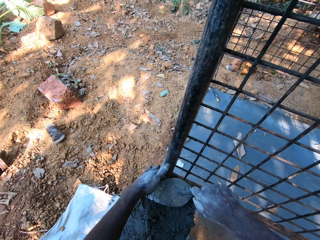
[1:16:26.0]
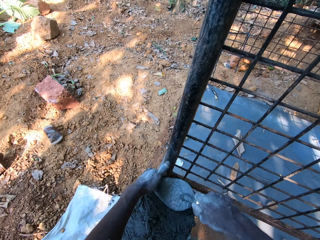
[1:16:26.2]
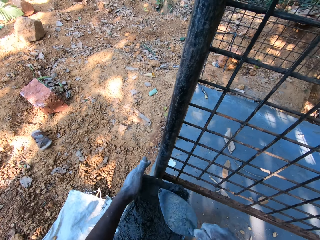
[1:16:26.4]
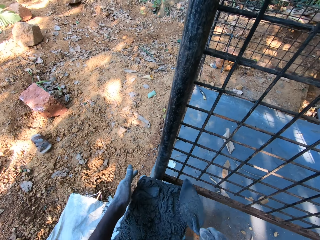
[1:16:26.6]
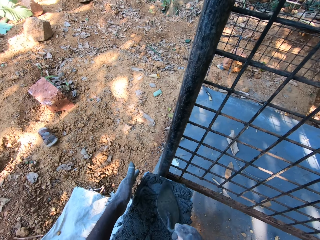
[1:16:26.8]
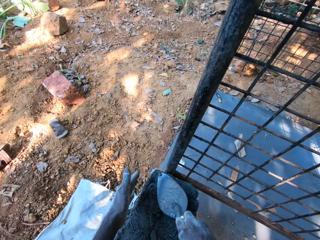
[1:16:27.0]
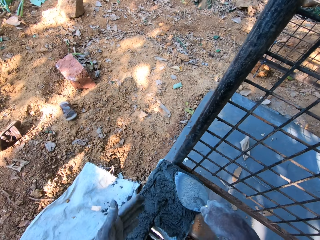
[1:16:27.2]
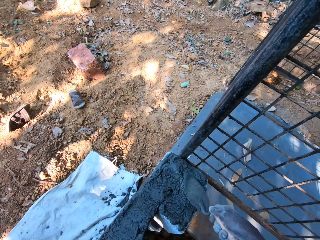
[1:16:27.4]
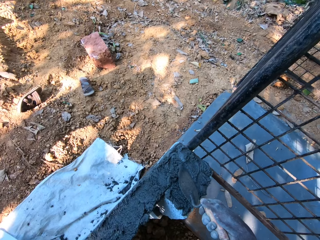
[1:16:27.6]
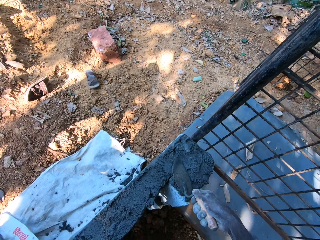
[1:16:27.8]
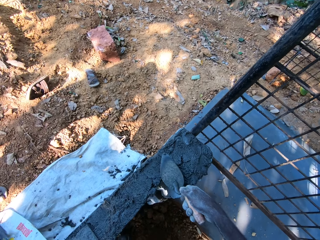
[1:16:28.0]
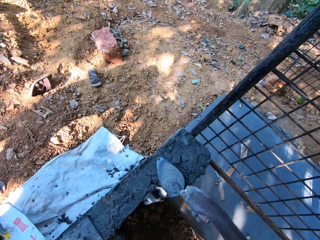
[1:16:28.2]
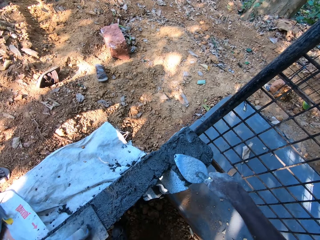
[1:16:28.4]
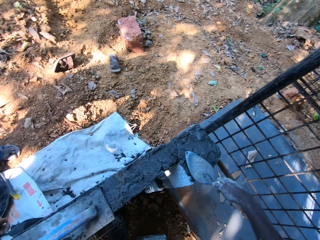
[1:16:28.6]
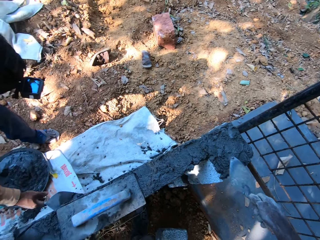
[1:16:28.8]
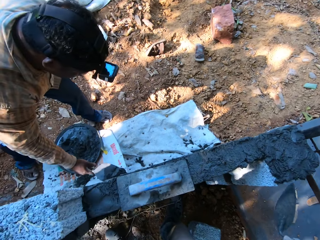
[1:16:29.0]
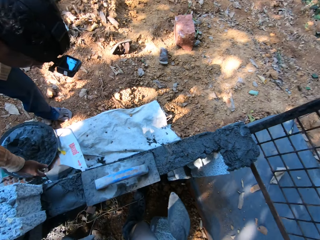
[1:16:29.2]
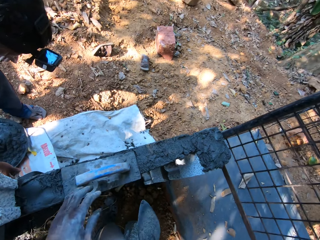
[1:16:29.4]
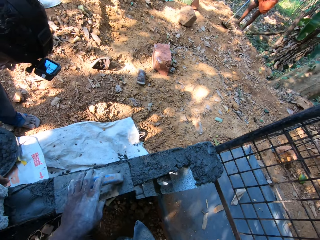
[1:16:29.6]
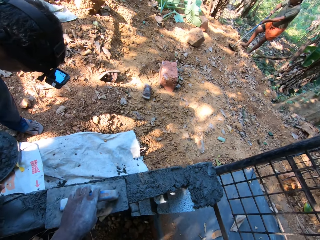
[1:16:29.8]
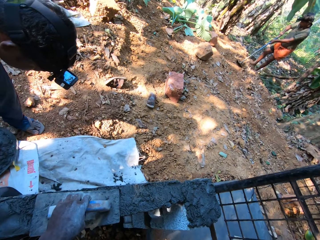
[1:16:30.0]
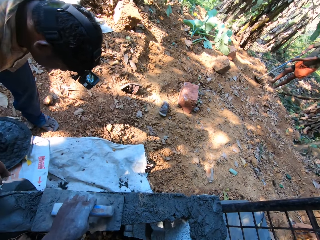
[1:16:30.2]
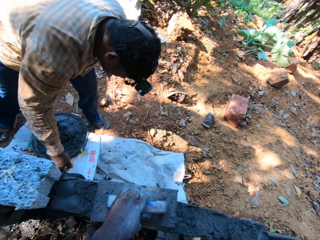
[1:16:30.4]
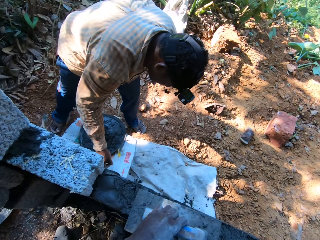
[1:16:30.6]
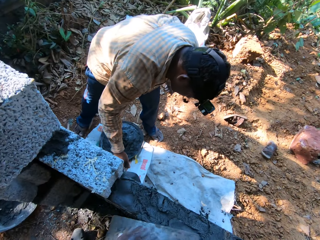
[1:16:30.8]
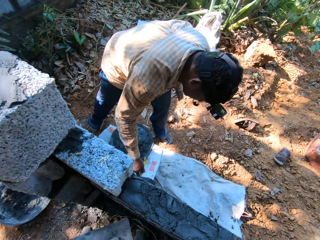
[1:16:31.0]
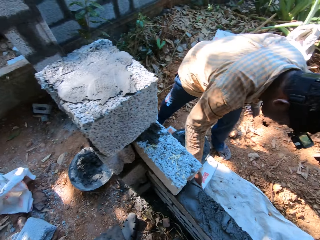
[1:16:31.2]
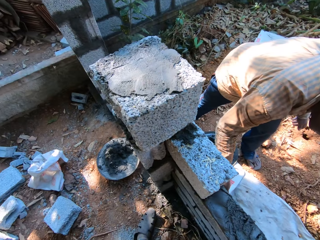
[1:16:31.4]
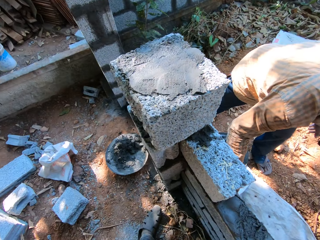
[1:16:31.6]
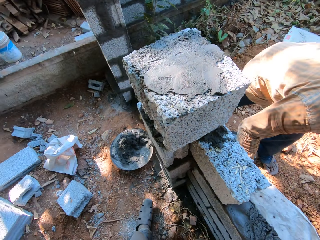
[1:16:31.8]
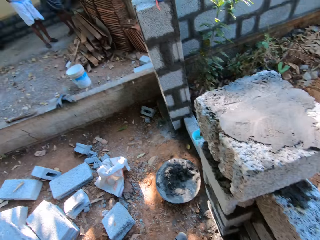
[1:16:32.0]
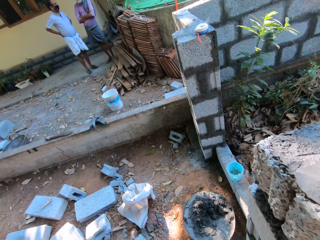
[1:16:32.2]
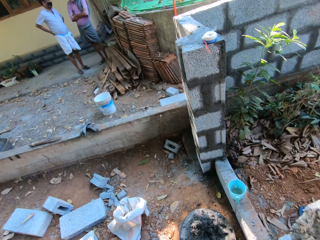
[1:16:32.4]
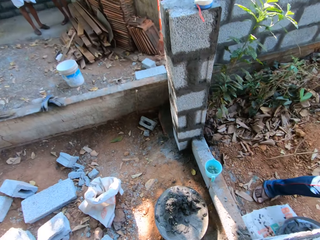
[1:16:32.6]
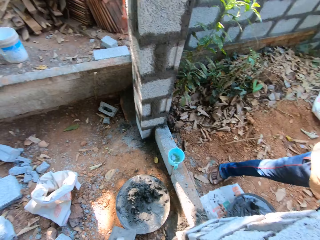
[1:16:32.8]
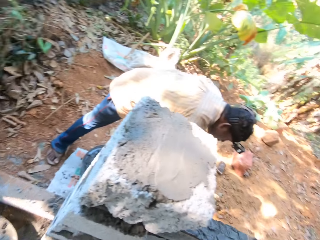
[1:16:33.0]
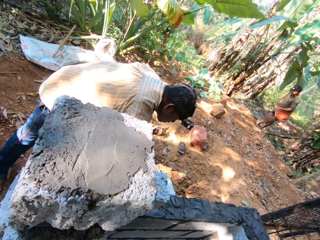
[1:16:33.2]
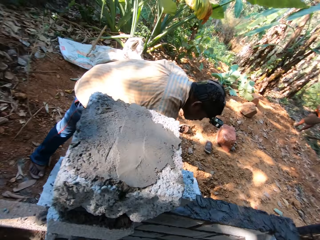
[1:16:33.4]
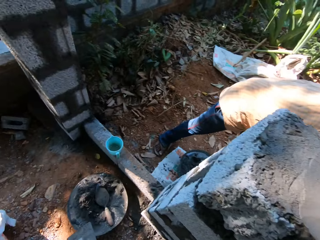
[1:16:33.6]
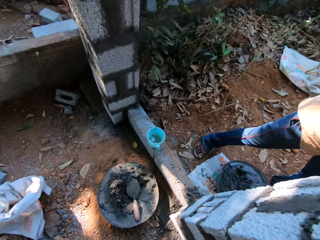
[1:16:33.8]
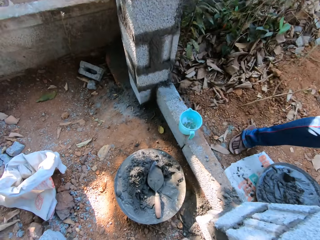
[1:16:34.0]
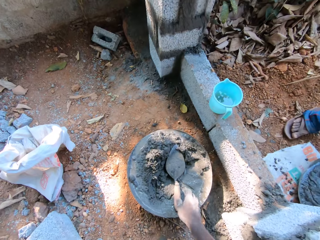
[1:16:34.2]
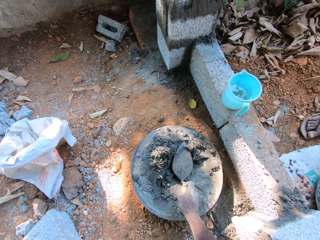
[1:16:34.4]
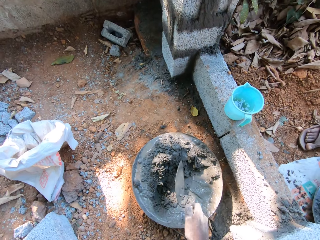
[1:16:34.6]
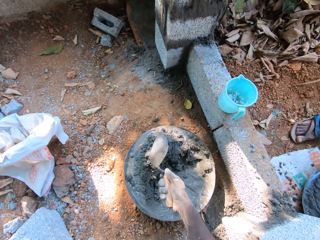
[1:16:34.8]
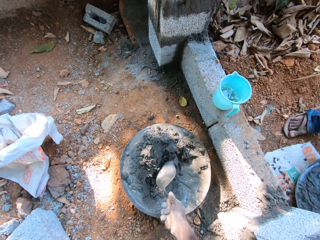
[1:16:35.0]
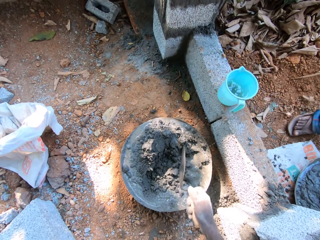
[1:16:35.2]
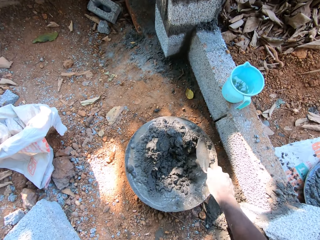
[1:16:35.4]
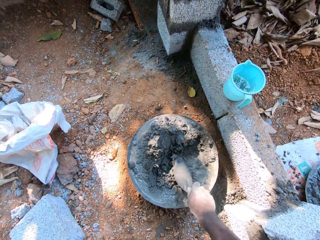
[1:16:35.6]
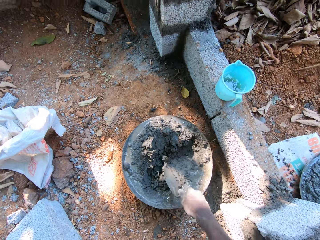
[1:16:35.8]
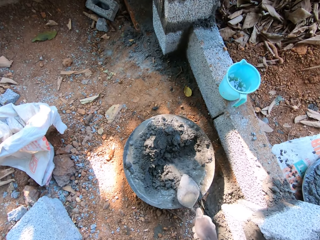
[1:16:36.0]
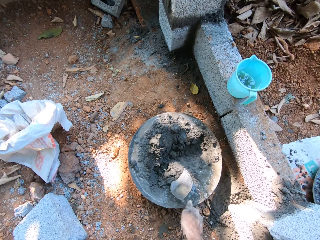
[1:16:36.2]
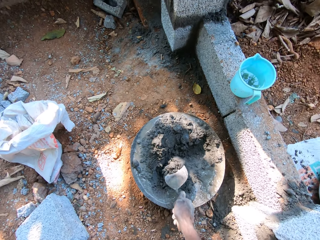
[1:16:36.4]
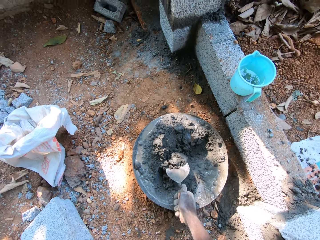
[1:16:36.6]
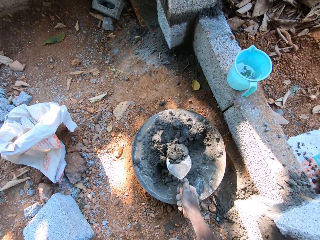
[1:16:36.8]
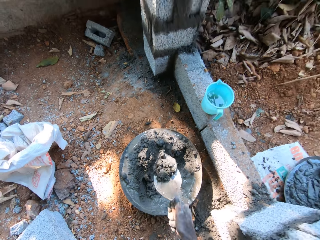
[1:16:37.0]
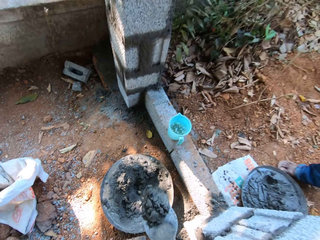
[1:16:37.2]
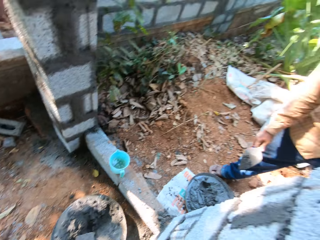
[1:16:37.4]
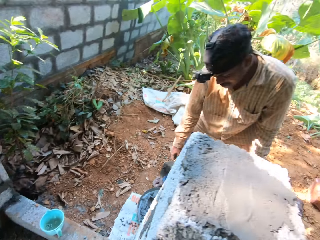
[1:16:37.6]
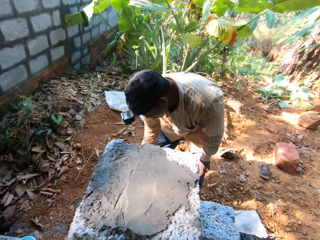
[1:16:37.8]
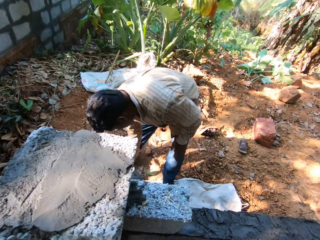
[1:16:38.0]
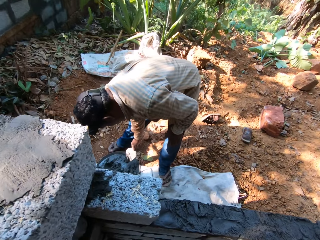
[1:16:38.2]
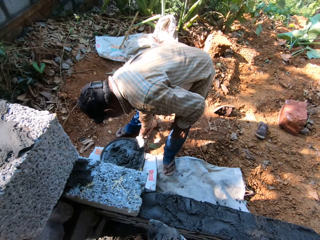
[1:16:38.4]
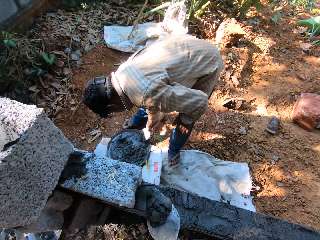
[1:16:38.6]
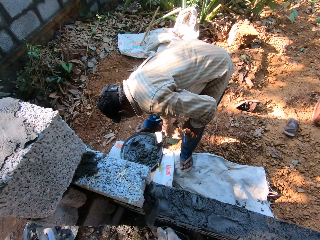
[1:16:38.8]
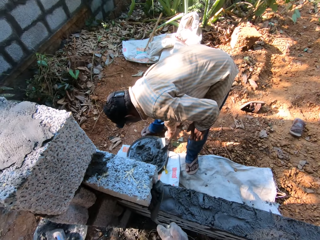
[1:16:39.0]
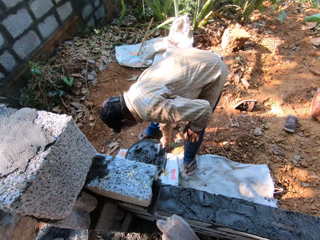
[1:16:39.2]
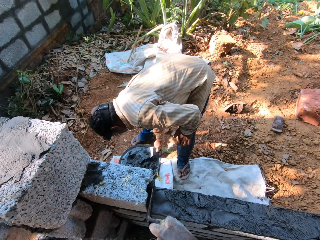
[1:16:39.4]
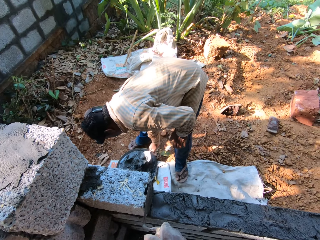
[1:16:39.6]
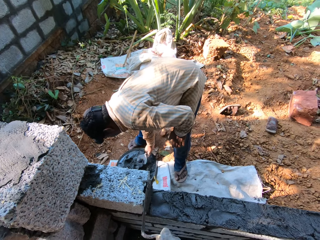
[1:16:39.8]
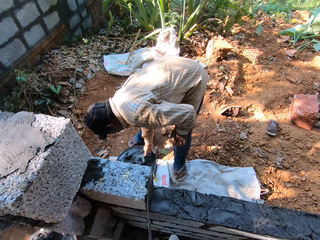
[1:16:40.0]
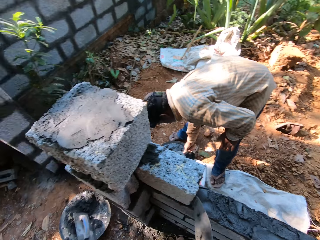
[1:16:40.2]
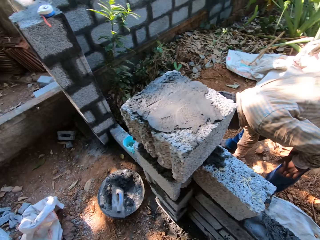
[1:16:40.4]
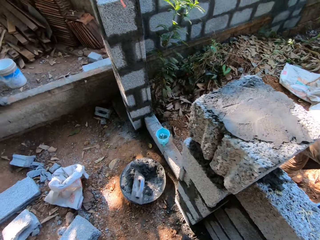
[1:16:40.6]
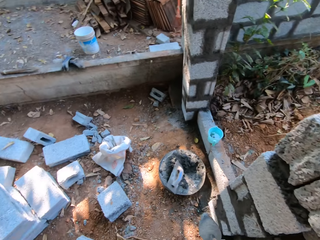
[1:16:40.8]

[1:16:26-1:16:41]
The man spreads concrete on the fence with the brick trowel in his right hand. The camera wearer picks up the metal float on the fence with his left hand. He turns around the construction site. He picks up the brick trowel in the pan on the ground with his right hand. He stirs concrete in the pan with the brick trowel in his right hand. He scoops concrete in the pan with the brick trowel in his right hand. He turns around the construction area. He plasters concrete on the brick with the brick trowel in his right hand.

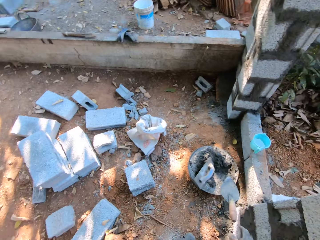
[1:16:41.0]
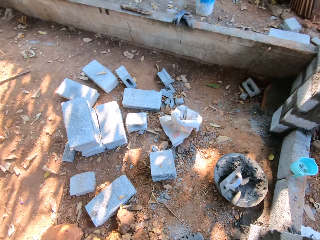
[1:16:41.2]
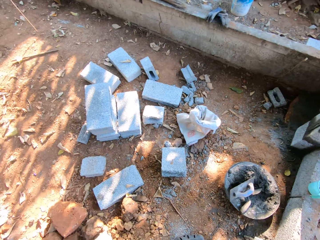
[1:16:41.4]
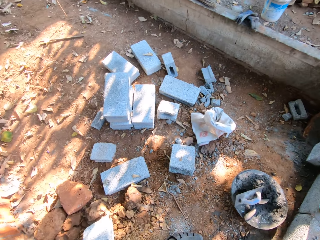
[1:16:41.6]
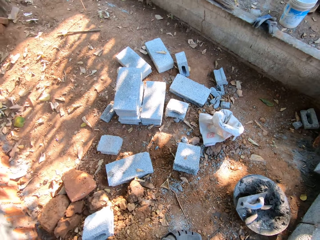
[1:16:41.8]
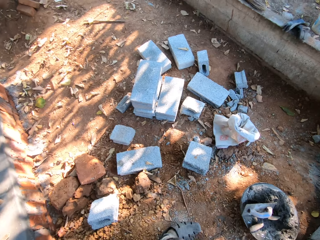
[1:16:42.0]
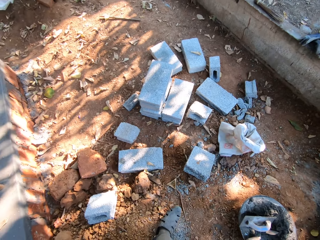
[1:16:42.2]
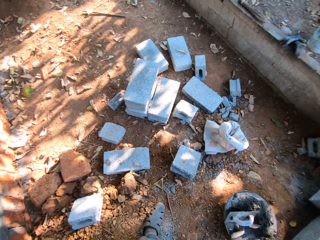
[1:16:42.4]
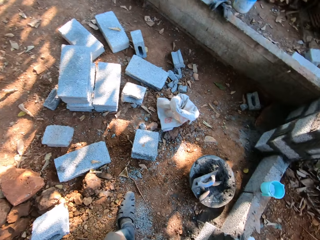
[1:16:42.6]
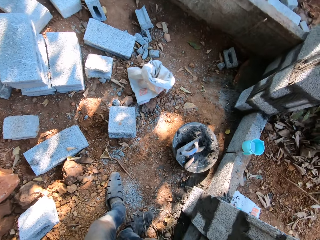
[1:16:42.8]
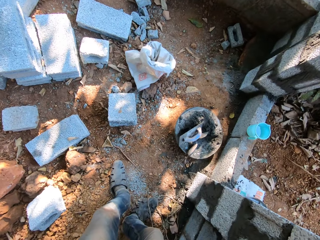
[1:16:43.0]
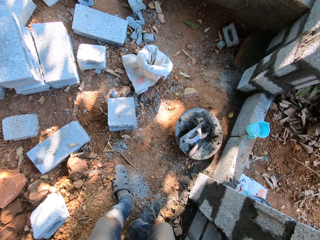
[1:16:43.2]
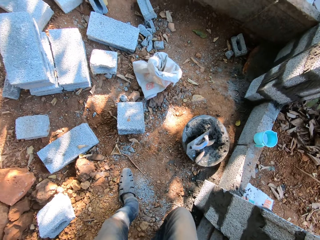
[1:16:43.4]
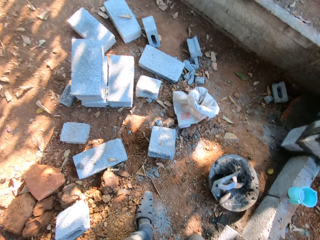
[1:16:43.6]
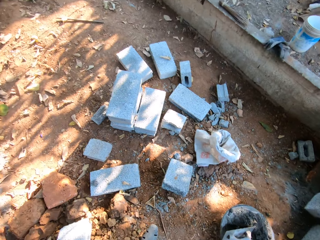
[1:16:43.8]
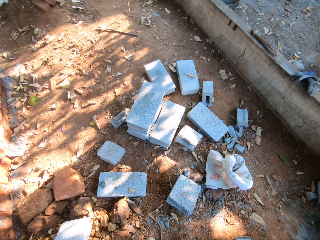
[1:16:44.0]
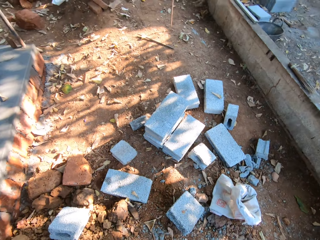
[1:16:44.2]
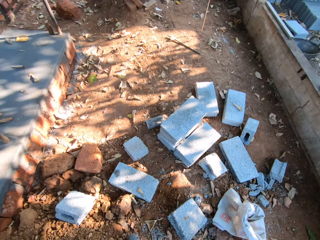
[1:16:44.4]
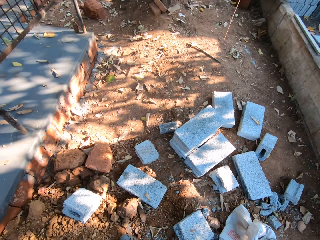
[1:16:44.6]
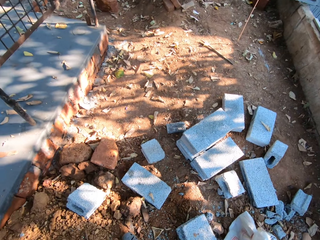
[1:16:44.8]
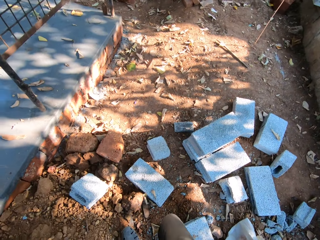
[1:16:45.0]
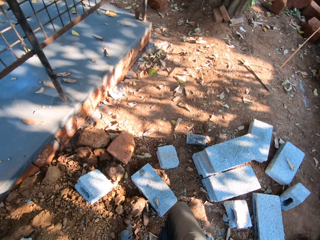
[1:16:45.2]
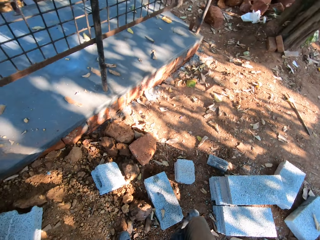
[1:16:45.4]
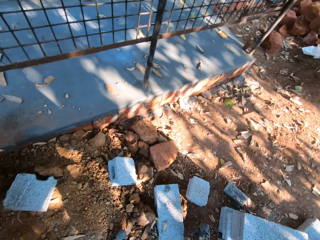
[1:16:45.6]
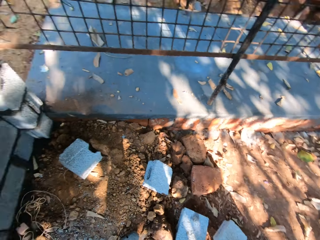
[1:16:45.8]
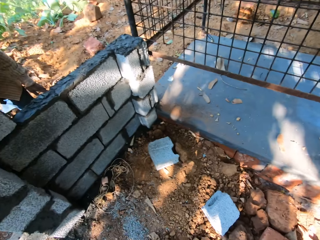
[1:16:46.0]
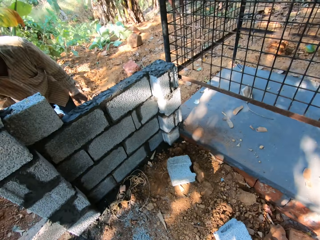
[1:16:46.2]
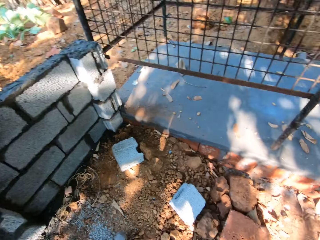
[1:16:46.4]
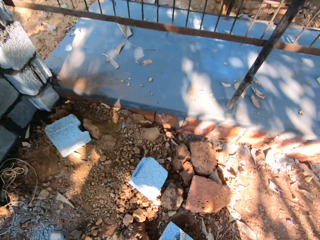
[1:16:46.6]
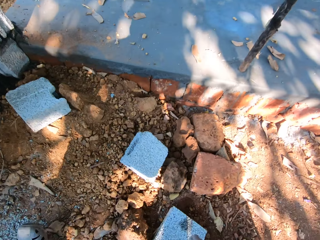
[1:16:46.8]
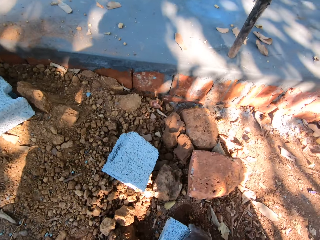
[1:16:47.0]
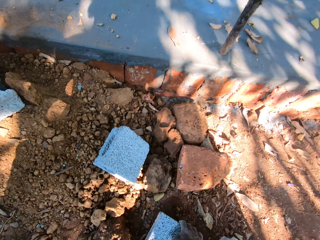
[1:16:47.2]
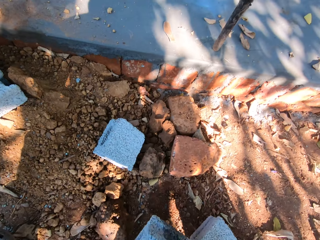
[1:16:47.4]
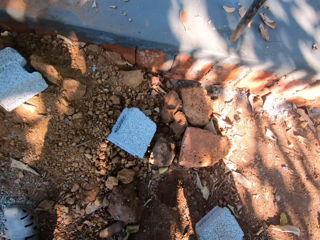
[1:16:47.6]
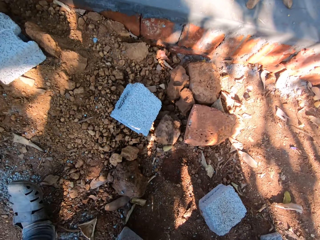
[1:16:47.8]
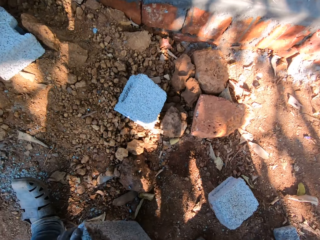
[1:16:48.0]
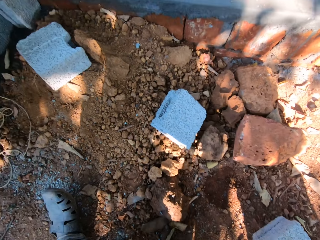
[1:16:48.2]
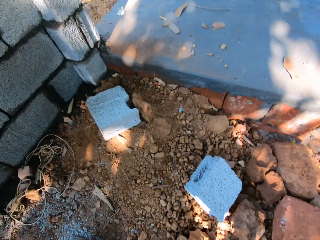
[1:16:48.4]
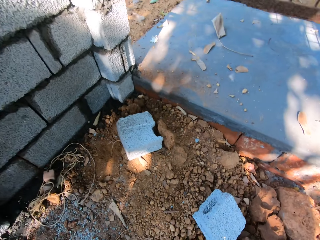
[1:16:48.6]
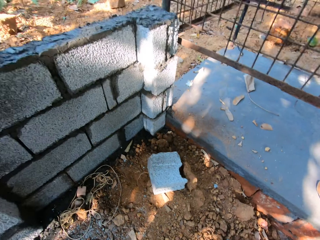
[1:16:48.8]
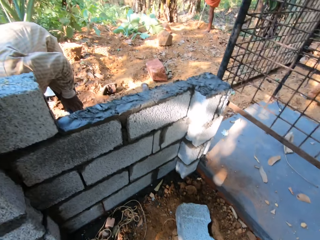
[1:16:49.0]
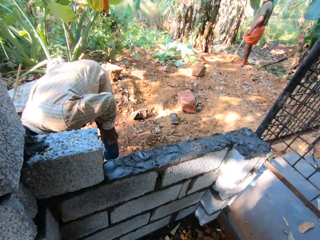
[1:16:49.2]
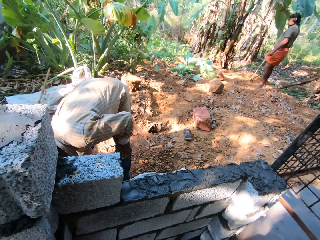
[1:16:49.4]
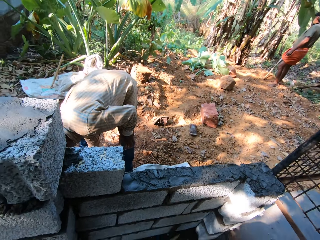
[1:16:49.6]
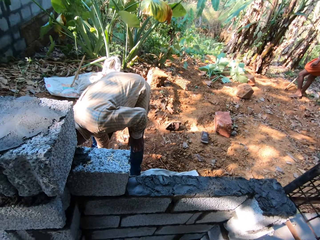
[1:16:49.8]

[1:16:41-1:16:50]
The camera wearer throws the brick trowel in the pan on the ground with his right hand. He looks around the construction site. He turns a concrete block on the ground with his right hand. He picks up the concrete block. He carries the concrete block on the ground with both hands.
